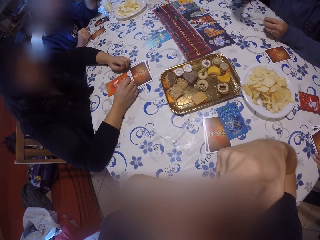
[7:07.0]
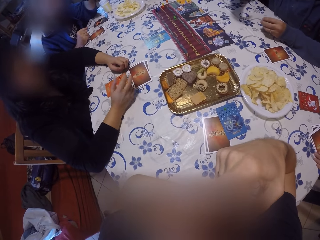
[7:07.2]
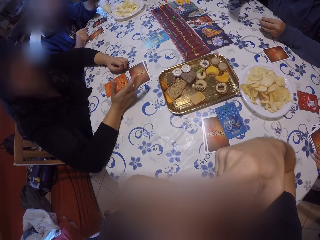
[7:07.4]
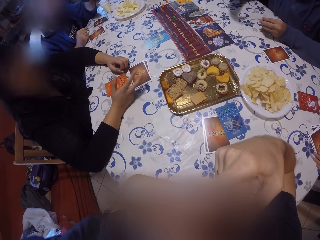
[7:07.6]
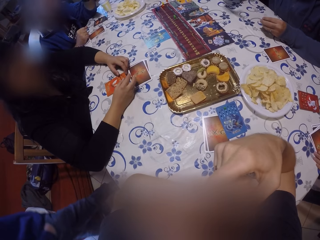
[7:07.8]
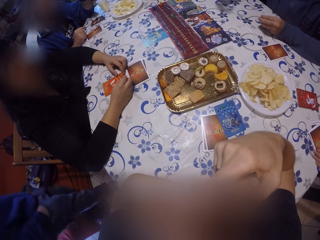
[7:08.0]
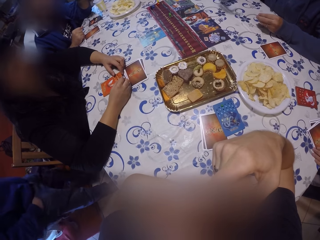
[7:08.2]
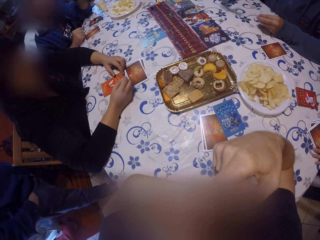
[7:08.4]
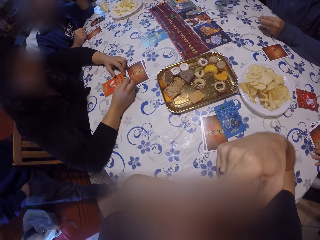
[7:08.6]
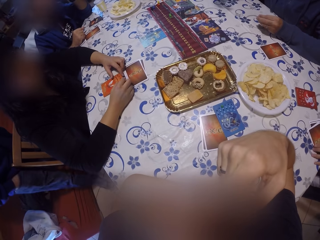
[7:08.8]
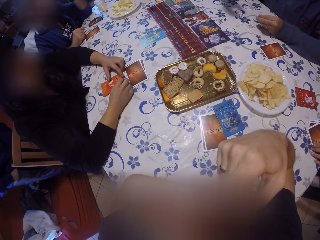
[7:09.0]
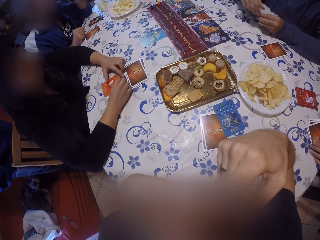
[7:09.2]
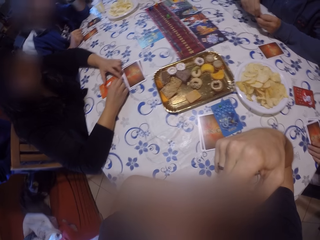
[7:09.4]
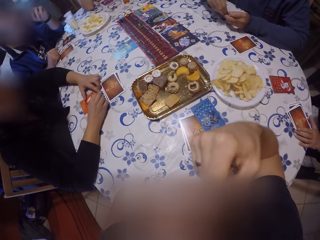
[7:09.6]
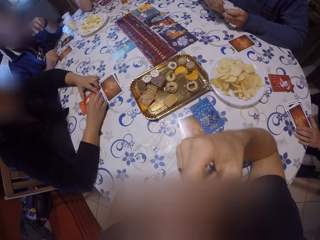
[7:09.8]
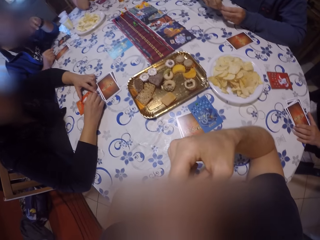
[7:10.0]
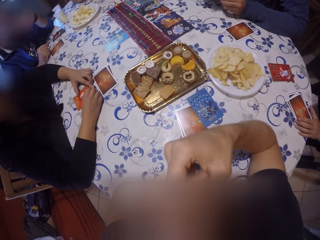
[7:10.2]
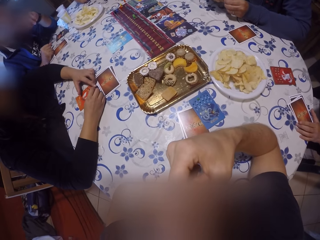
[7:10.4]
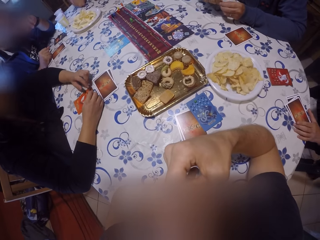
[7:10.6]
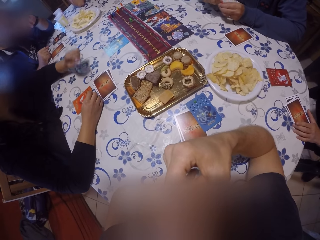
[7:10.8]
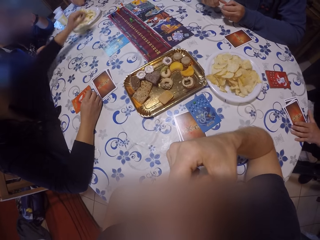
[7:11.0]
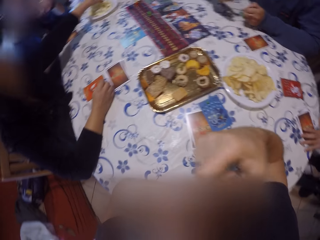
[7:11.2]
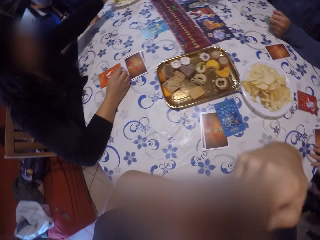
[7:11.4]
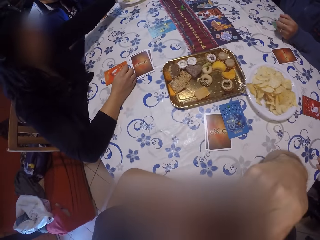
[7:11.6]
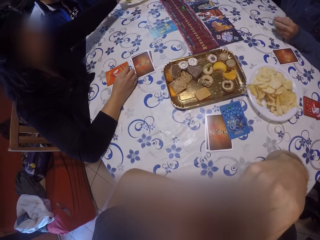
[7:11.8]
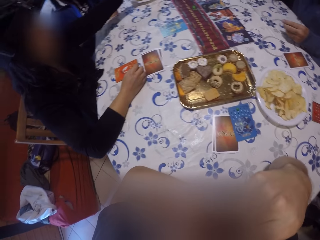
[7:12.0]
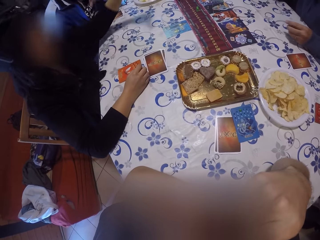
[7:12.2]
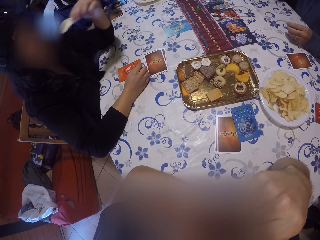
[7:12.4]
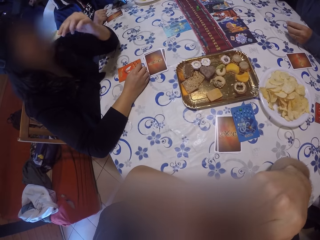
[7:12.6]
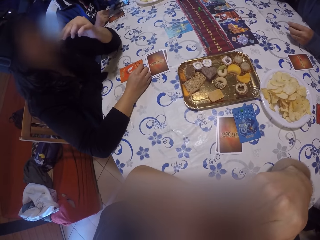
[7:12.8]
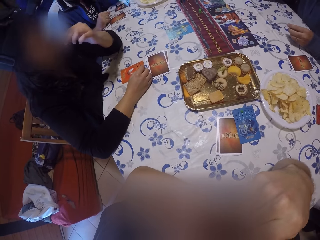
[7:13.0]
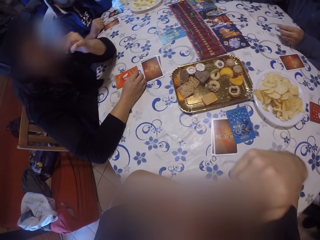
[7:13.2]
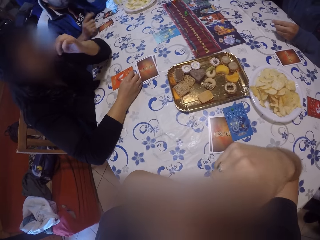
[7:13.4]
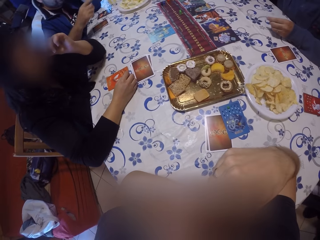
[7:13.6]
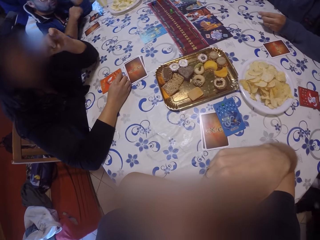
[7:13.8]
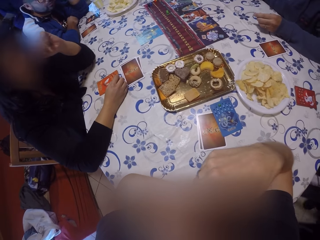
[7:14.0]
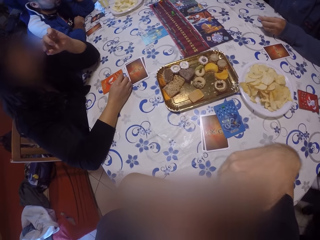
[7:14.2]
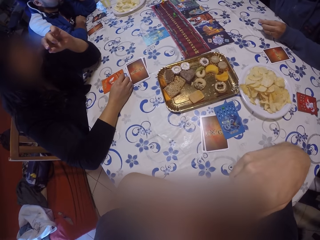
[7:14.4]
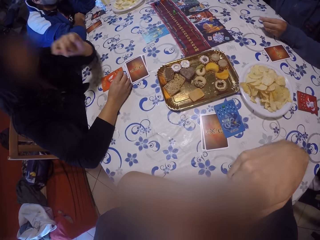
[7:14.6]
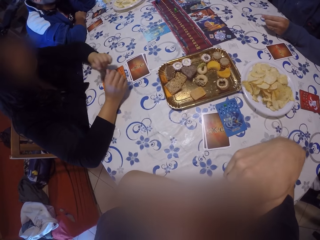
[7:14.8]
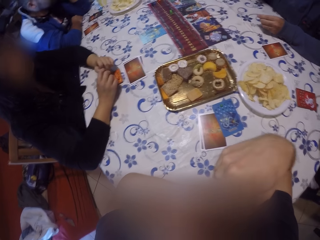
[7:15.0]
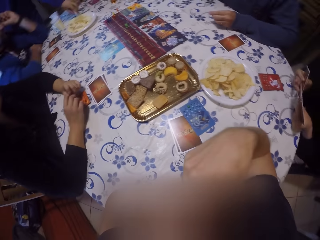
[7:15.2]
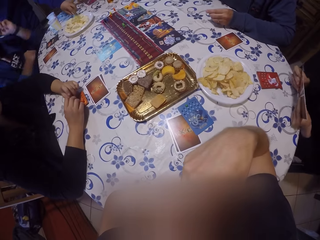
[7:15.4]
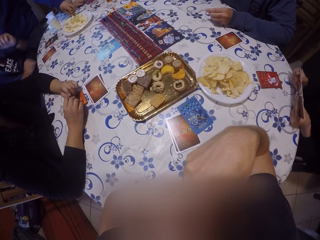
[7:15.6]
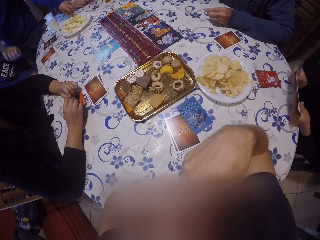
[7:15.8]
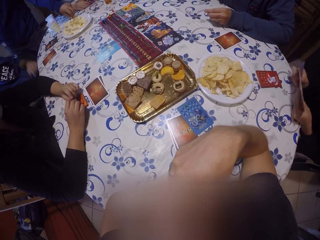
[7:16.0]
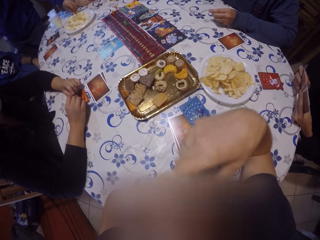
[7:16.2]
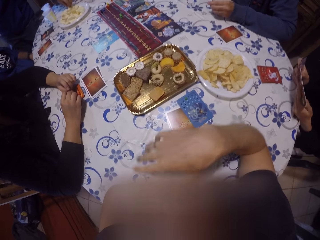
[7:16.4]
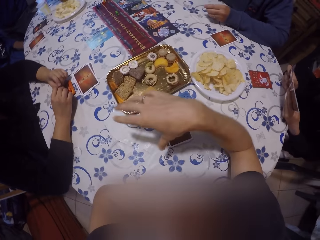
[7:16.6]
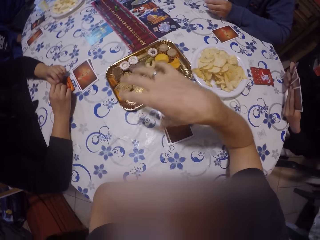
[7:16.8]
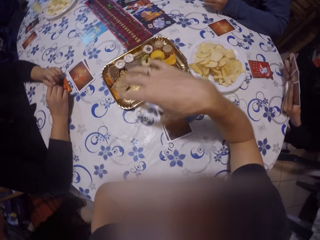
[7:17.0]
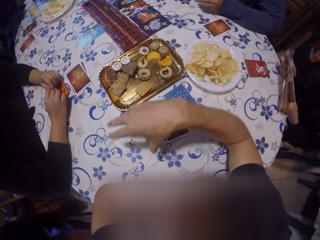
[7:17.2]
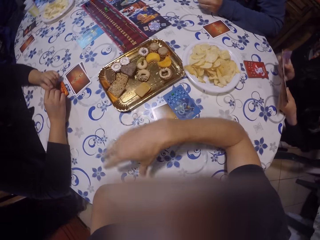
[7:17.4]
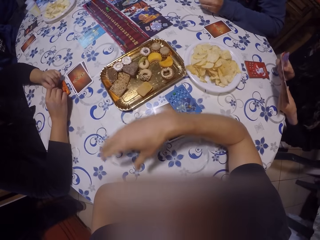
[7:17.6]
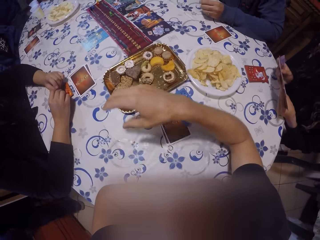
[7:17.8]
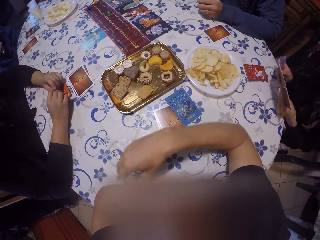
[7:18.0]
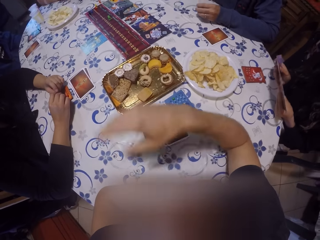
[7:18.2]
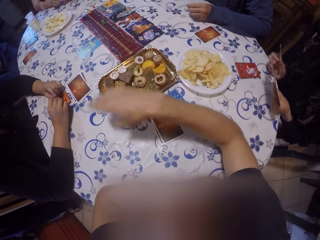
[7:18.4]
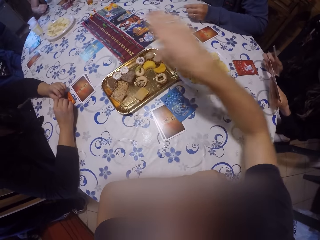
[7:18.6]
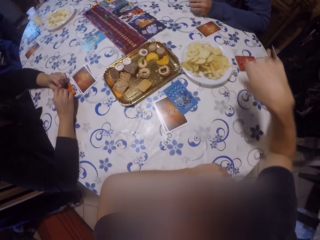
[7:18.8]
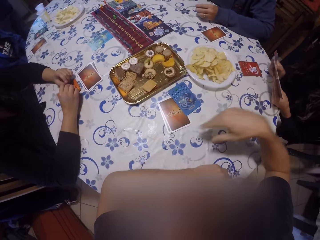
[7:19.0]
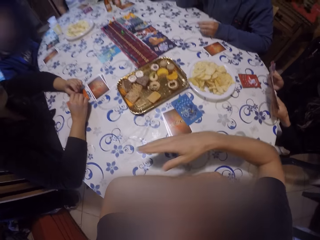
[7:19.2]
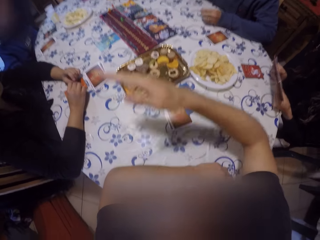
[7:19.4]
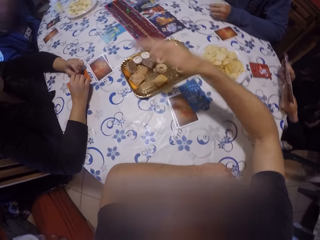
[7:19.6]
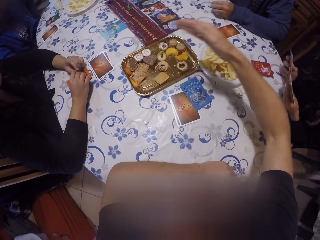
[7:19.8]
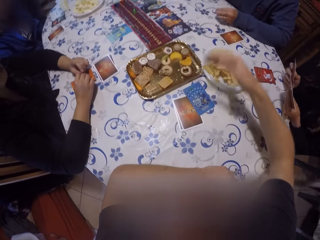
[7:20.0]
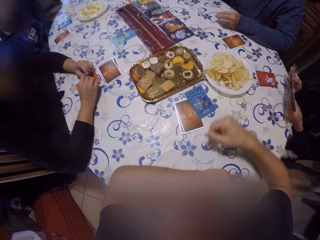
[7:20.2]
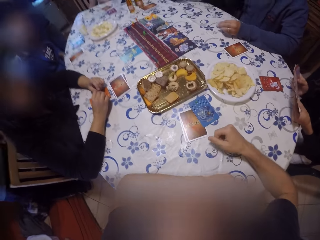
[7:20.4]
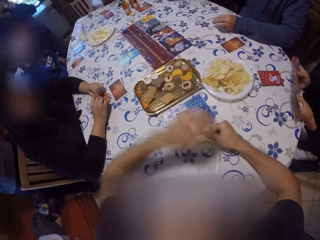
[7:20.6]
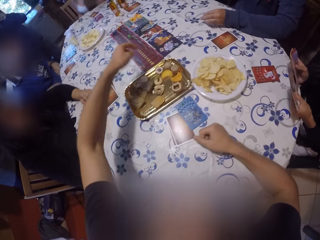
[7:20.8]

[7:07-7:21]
A woman picks a chip from a plate of chips on the table with her left hand. Another woman picks up the set of cards from the table with her left hand. The first woman eats the chip in her left hand. The other woman spreads the cards in her hands. The camera wearer converses with the group of people. A person looks at the cards.

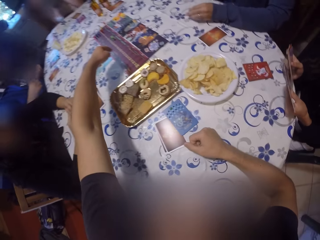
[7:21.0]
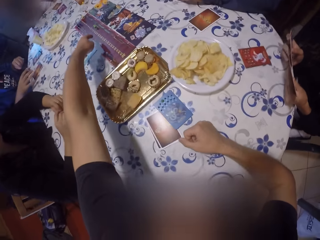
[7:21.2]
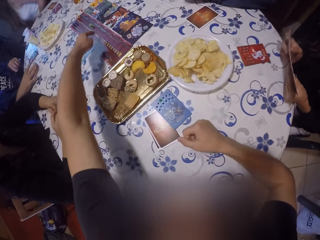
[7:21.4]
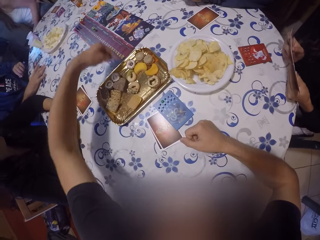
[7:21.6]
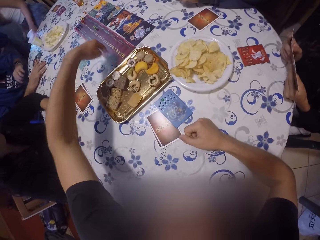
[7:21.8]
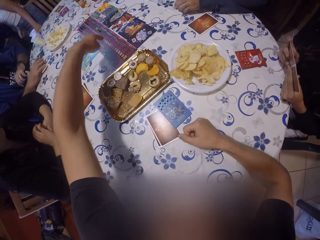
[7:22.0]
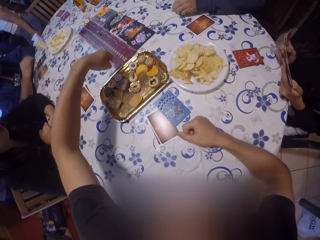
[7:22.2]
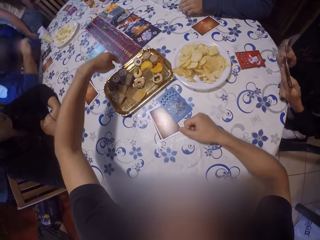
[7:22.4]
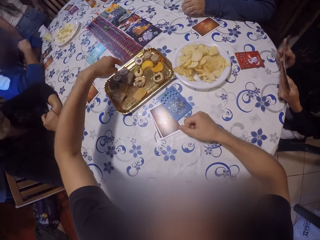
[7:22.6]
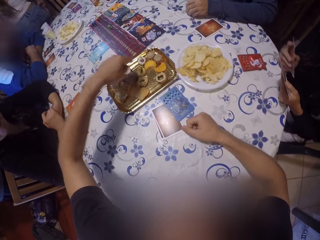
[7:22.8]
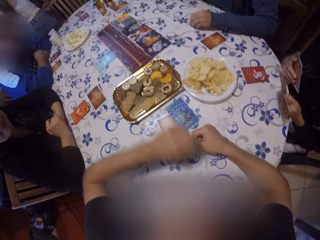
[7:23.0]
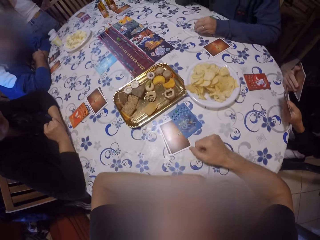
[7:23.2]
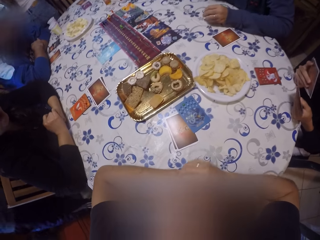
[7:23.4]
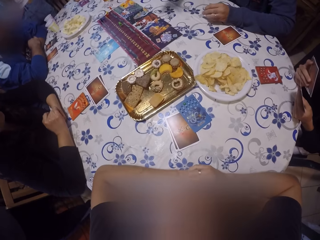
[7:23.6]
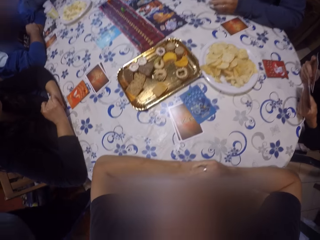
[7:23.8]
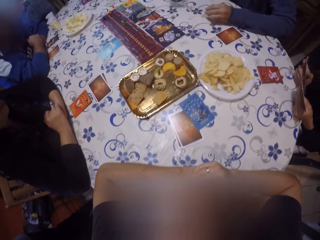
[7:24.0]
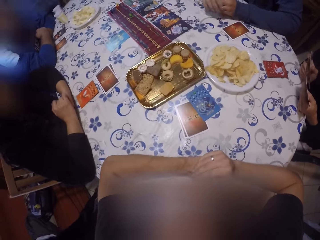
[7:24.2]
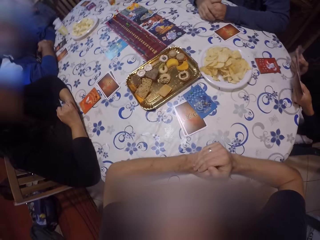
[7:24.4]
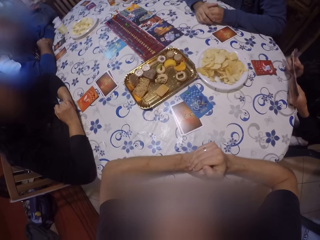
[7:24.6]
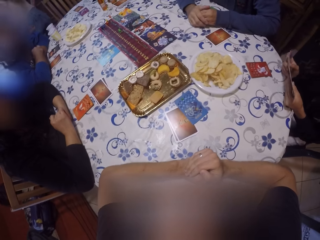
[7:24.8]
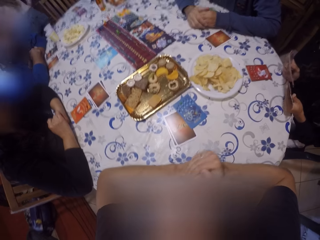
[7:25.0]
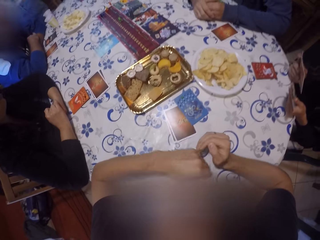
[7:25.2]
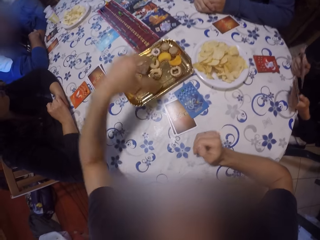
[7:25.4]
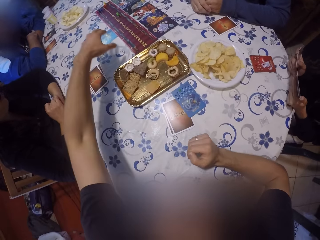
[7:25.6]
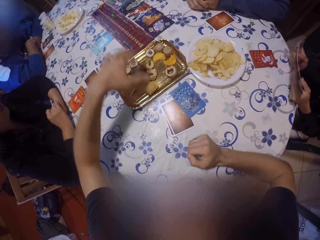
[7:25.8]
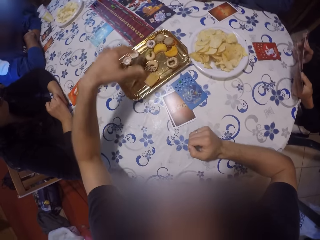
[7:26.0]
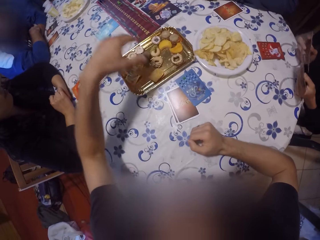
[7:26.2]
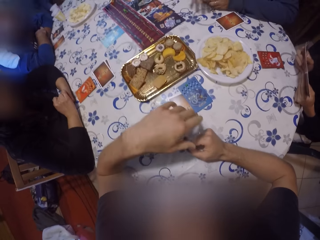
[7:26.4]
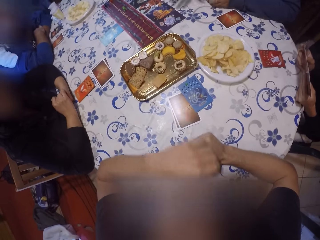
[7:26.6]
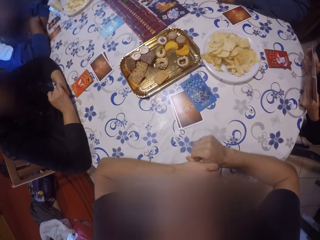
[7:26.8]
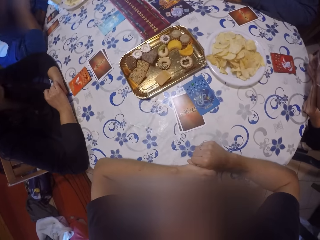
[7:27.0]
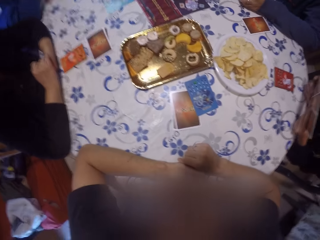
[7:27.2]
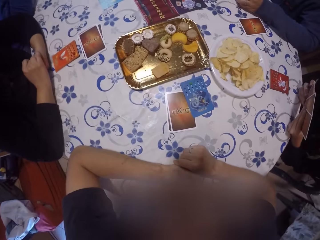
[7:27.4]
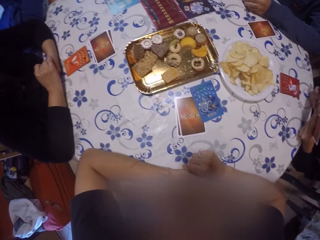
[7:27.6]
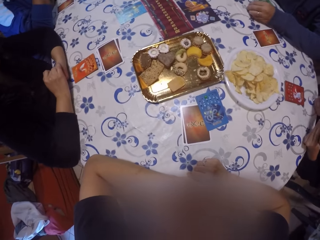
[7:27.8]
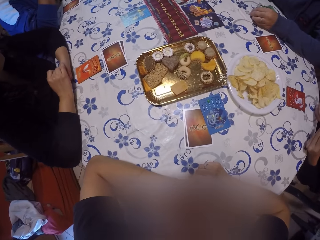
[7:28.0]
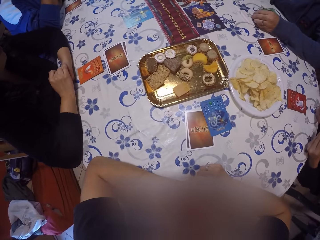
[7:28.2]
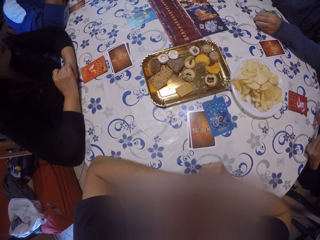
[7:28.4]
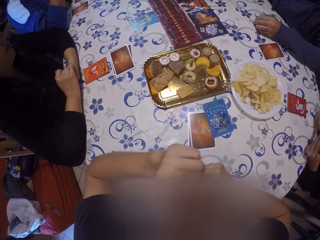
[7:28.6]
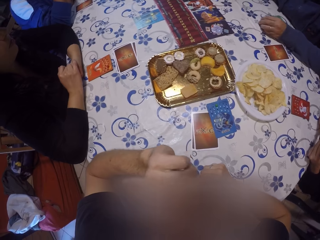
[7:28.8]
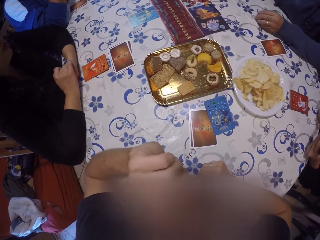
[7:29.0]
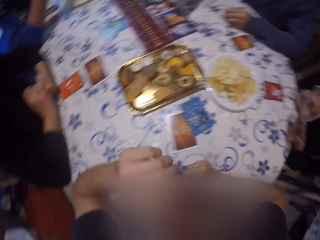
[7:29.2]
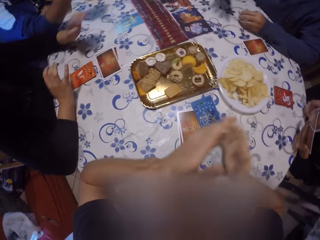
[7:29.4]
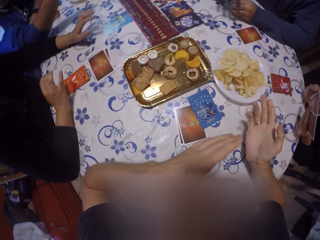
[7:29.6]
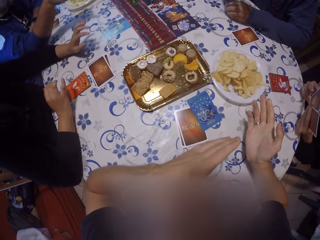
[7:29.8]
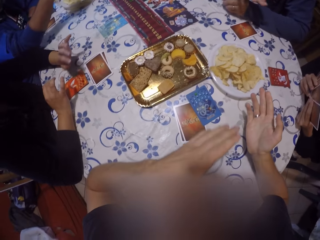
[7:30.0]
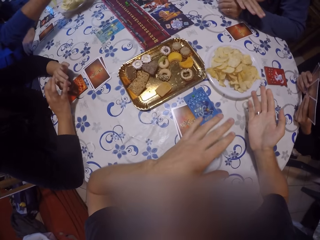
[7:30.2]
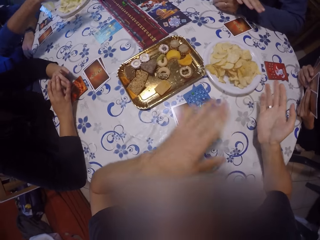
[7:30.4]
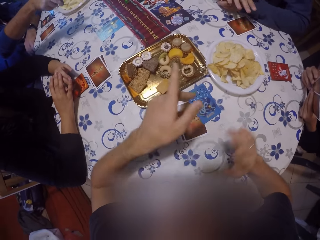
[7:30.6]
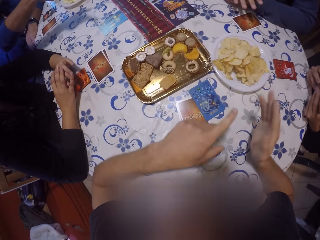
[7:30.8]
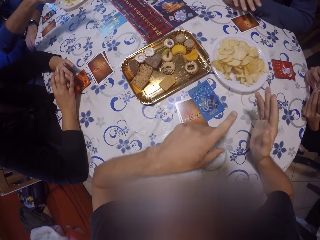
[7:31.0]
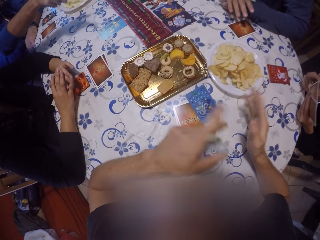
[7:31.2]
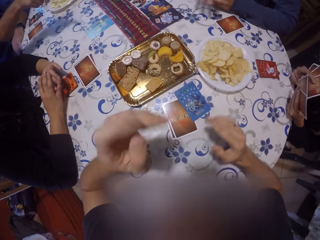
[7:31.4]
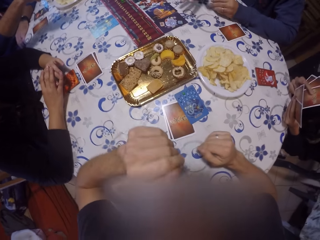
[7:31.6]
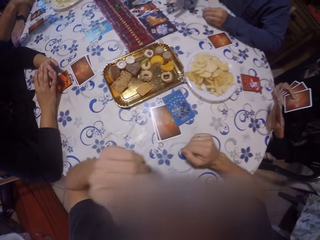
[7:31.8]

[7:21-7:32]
The camera wearer is doing gestures with hands. They look at the card game. They are doing gestures with hands.
